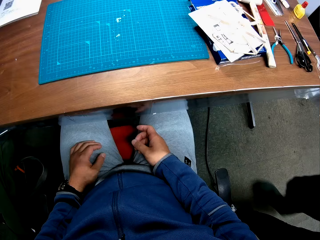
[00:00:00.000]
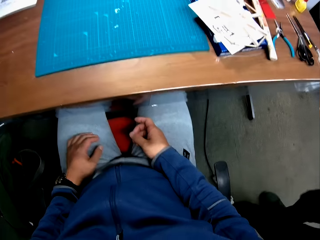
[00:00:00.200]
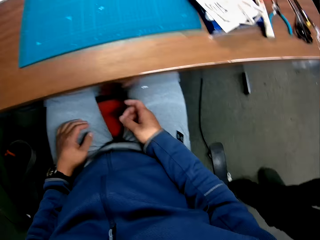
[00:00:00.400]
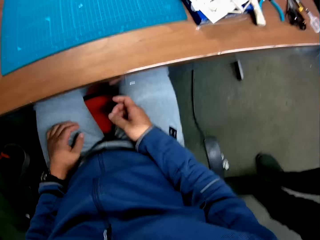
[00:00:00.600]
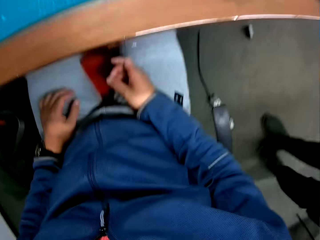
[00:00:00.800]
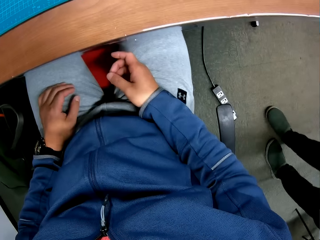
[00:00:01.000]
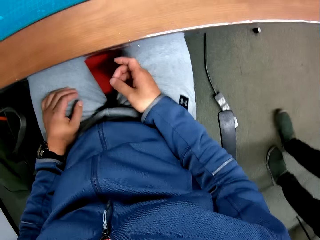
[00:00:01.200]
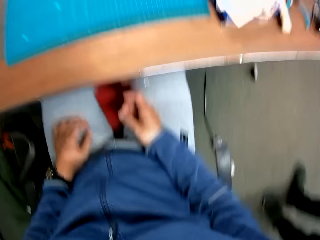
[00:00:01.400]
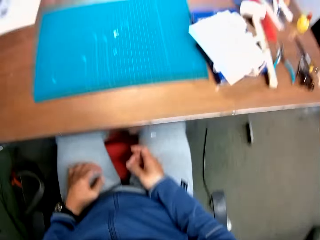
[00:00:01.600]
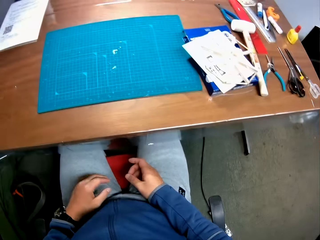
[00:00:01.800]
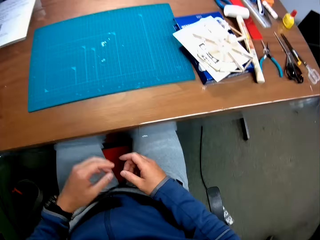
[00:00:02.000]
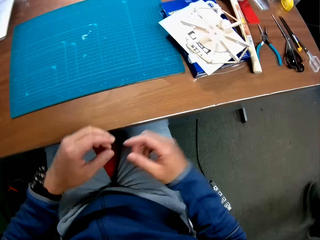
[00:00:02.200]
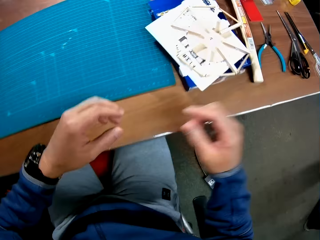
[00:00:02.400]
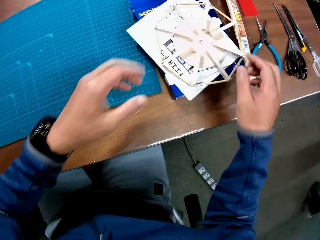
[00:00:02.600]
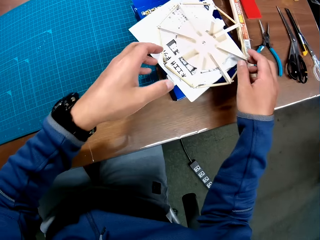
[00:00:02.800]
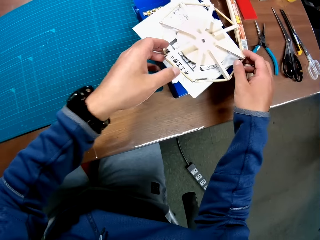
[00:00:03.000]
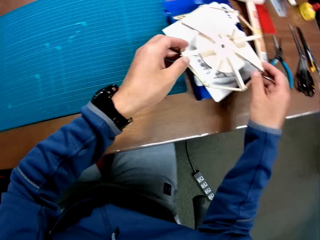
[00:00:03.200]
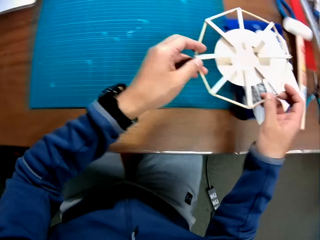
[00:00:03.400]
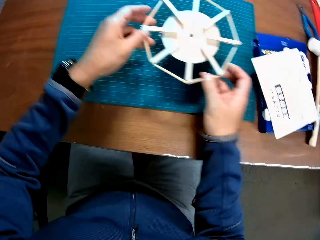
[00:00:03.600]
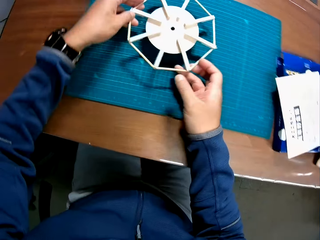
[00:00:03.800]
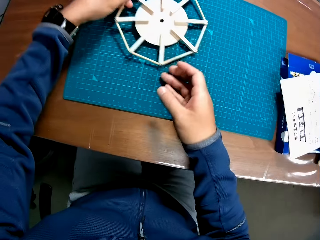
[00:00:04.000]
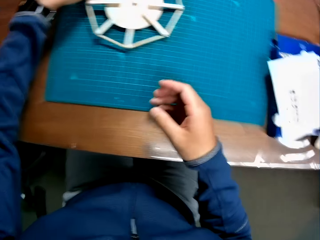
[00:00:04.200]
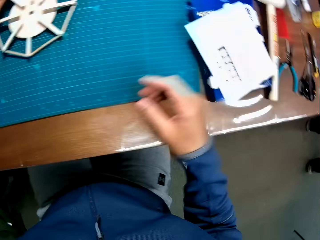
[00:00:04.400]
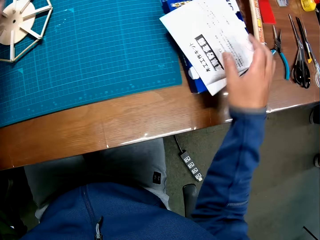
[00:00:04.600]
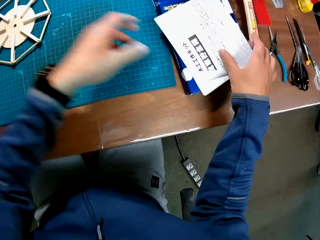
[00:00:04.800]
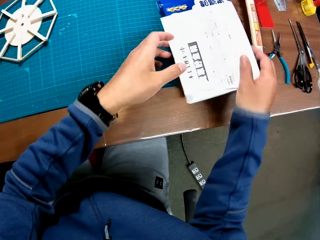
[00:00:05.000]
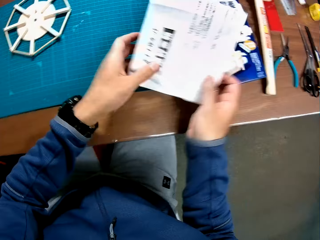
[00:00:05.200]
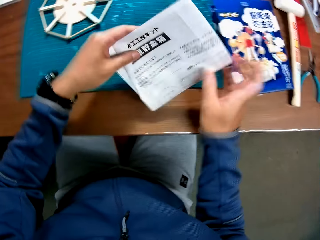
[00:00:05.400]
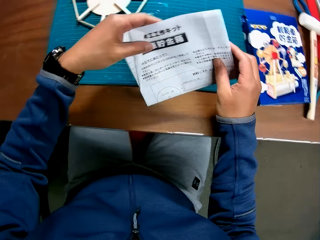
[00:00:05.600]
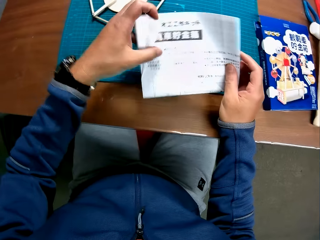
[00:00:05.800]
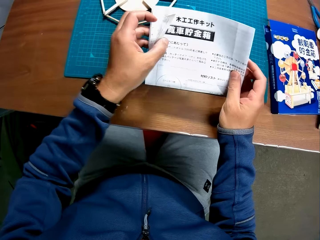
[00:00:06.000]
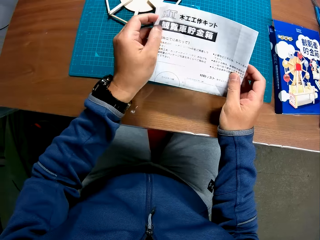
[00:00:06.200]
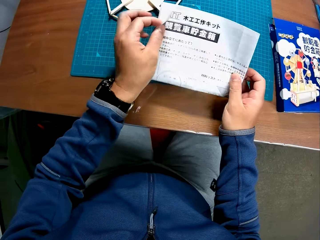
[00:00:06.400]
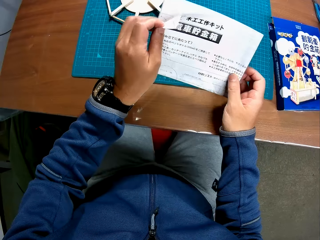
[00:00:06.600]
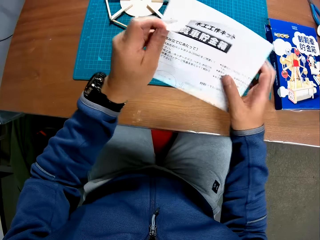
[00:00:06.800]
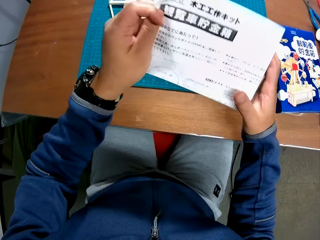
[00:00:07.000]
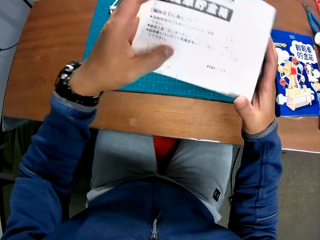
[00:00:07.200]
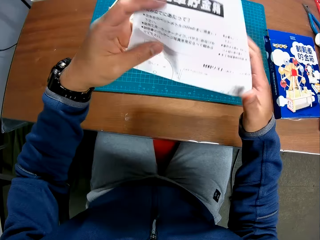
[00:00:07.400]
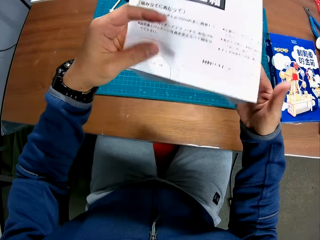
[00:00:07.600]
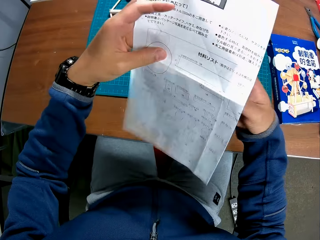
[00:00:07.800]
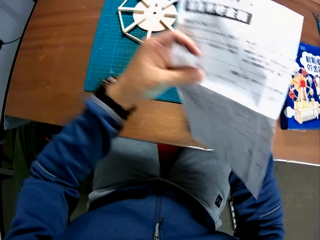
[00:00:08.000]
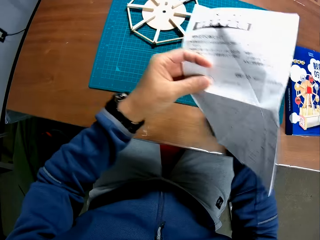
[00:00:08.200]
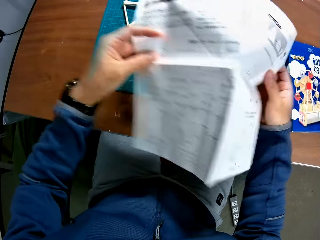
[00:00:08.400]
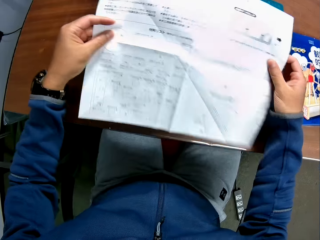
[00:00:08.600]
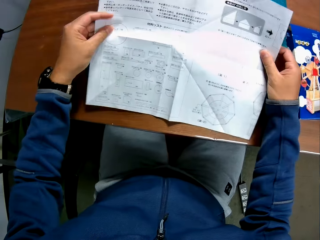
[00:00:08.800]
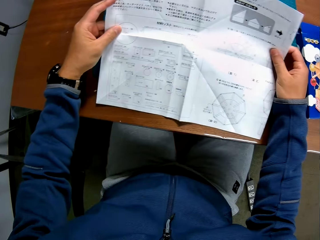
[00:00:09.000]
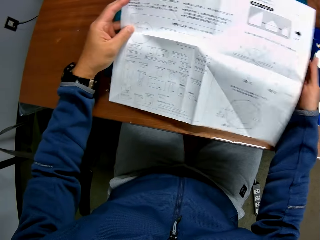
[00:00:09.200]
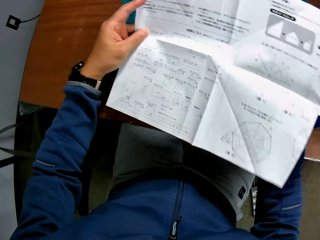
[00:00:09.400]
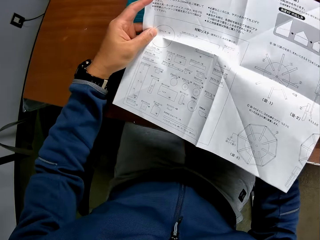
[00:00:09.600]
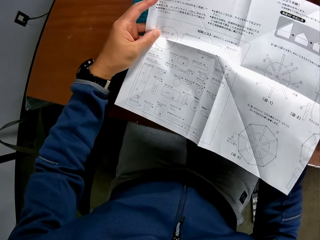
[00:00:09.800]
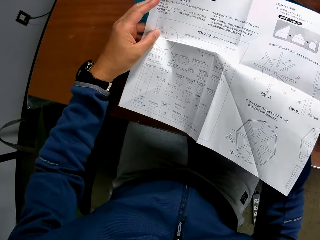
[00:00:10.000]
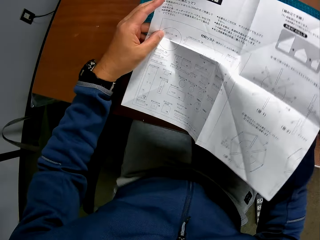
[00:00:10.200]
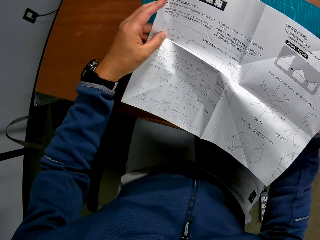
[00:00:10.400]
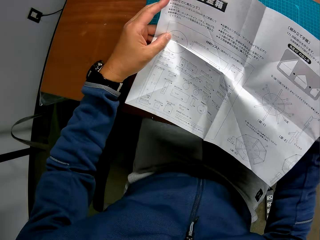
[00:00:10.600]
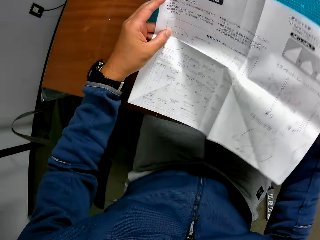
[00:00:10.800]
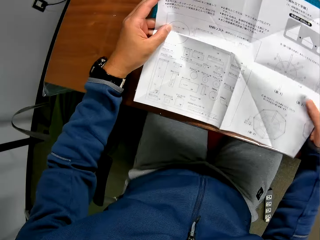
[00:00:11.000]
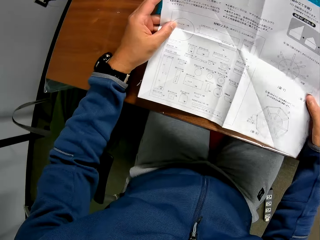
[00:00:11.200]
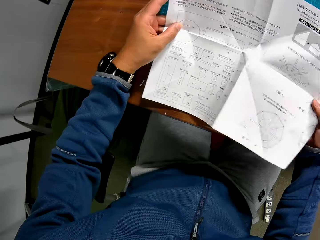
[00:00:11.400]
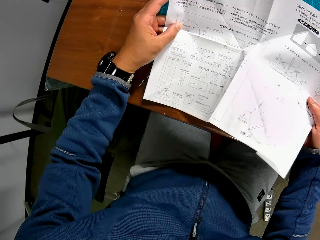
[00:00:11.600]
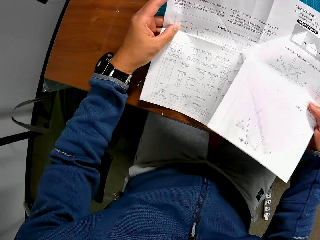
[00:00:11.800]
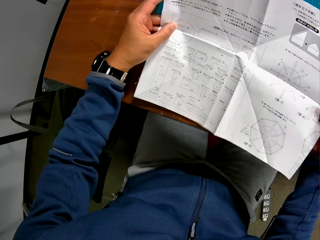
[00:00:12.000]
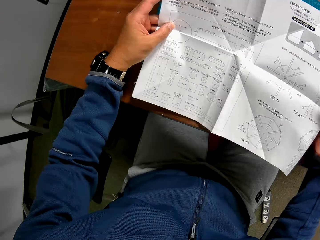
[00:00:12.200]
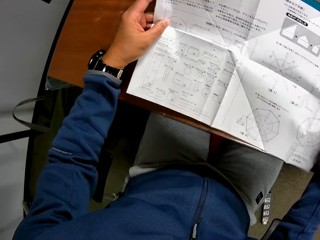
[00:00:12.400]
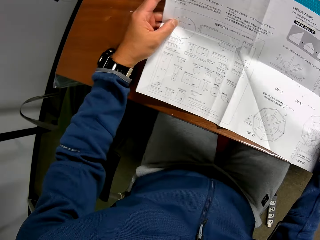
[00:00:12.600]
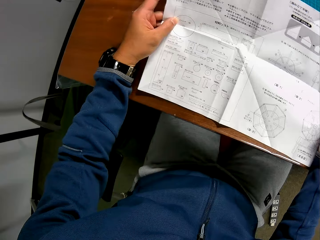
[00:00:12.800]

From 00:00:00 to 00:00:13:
The camera wearer holds a manual in his hands. He sits in front of a table on a chair. A man exits the room. The camera wearer picks up a wooden mechanical craft on the table with his hands. He places the wooden mechanical craft on the sheet. He picks up the manual on the table. He opens up the manual in his hand. He reads the manual.

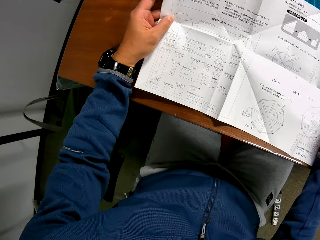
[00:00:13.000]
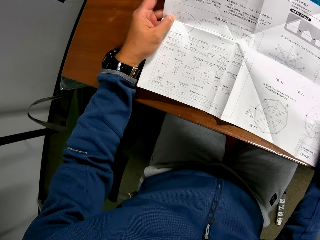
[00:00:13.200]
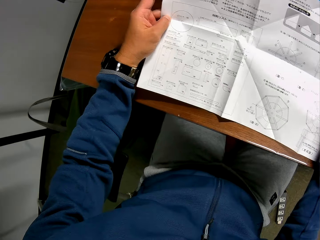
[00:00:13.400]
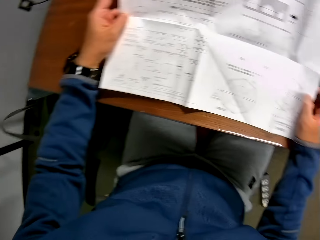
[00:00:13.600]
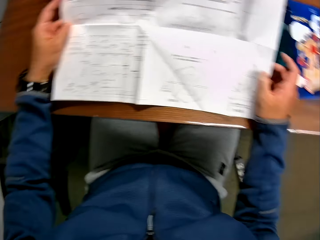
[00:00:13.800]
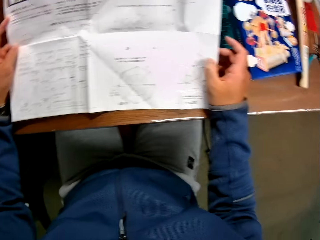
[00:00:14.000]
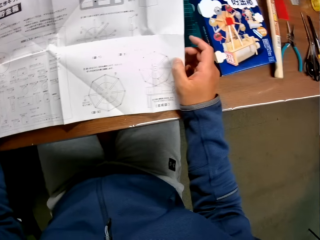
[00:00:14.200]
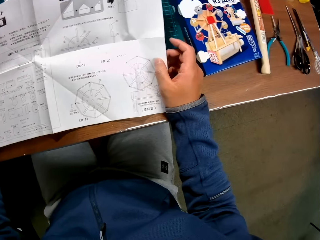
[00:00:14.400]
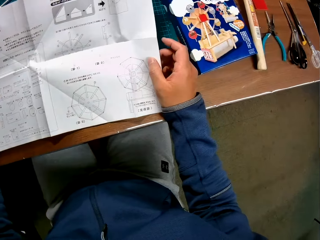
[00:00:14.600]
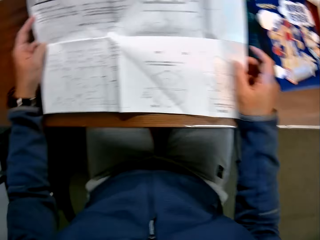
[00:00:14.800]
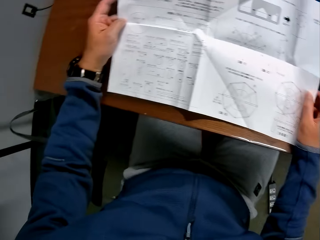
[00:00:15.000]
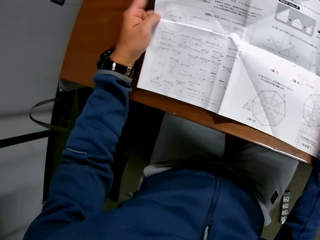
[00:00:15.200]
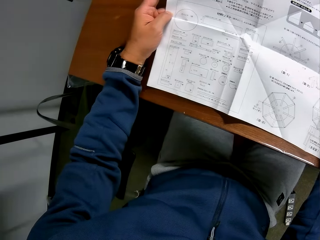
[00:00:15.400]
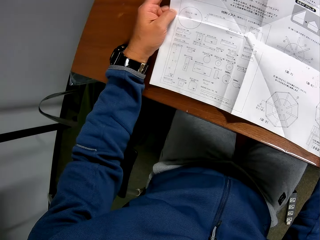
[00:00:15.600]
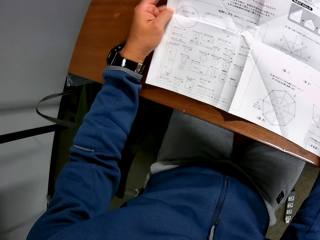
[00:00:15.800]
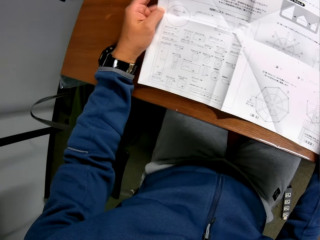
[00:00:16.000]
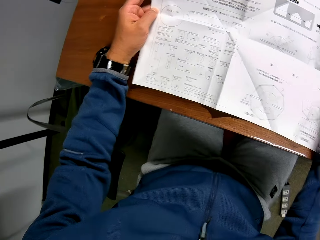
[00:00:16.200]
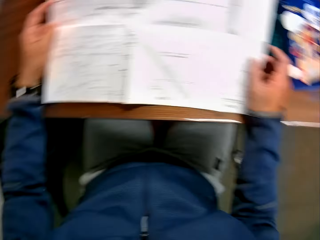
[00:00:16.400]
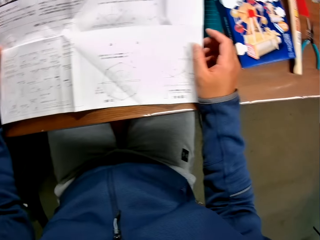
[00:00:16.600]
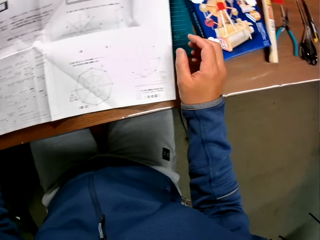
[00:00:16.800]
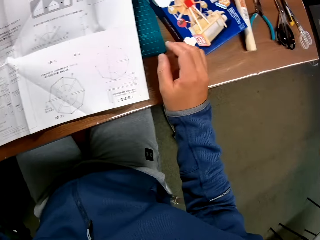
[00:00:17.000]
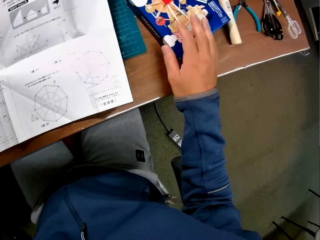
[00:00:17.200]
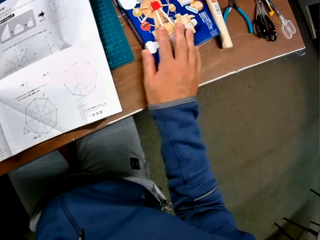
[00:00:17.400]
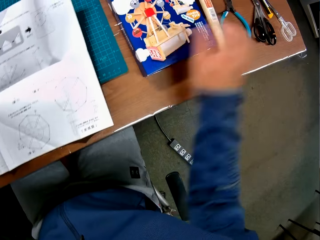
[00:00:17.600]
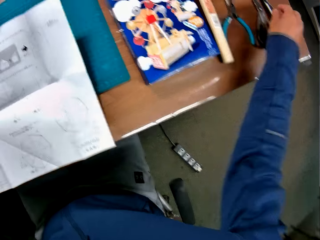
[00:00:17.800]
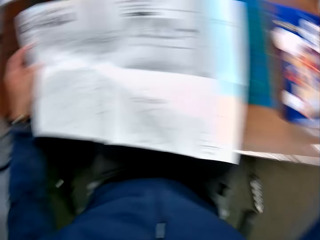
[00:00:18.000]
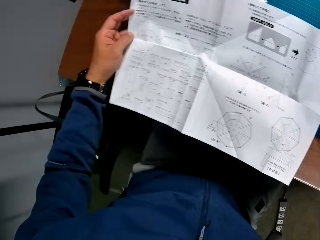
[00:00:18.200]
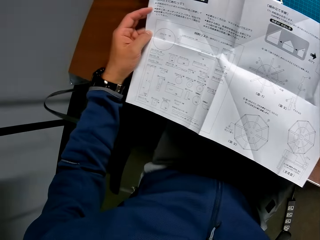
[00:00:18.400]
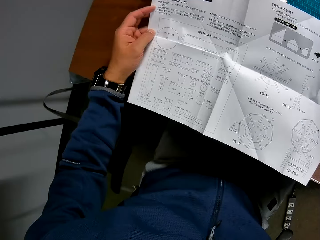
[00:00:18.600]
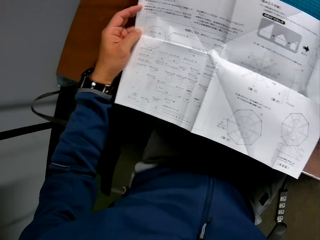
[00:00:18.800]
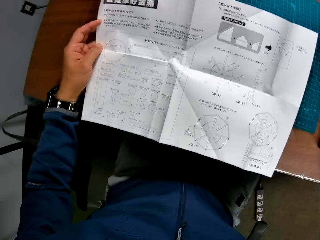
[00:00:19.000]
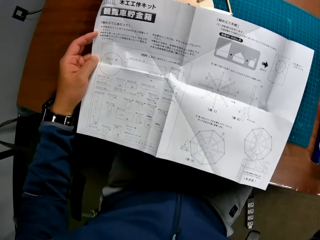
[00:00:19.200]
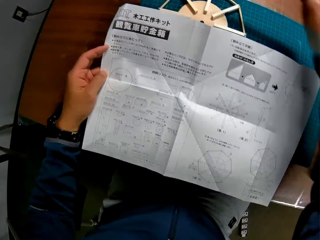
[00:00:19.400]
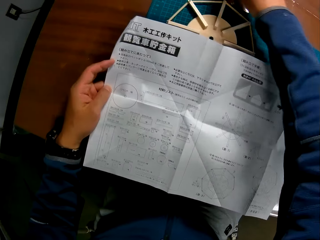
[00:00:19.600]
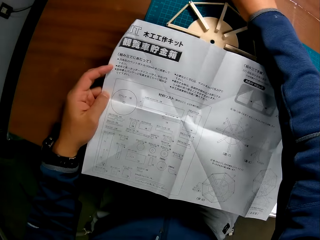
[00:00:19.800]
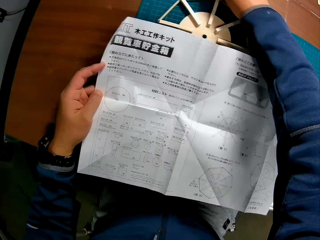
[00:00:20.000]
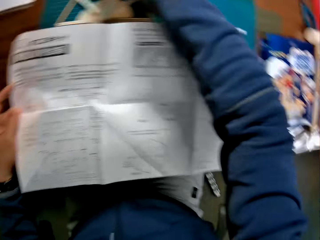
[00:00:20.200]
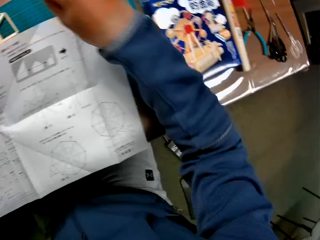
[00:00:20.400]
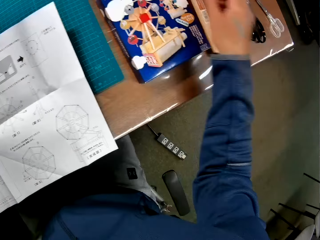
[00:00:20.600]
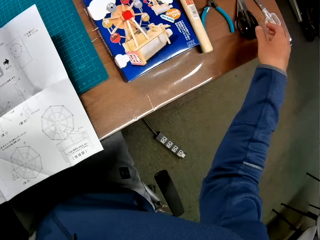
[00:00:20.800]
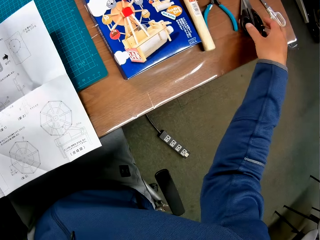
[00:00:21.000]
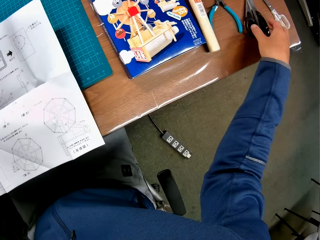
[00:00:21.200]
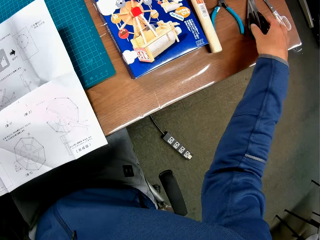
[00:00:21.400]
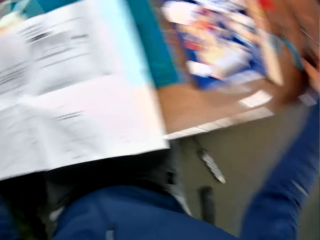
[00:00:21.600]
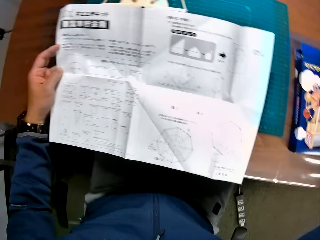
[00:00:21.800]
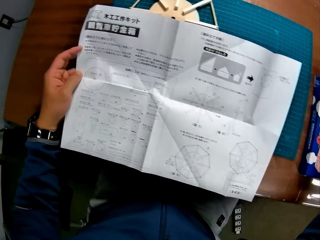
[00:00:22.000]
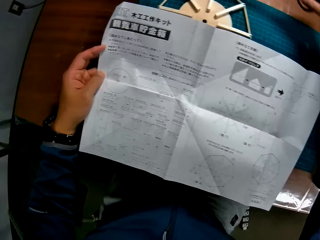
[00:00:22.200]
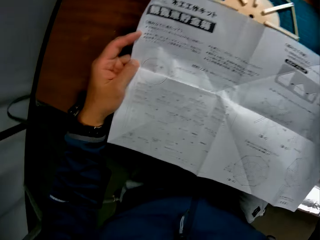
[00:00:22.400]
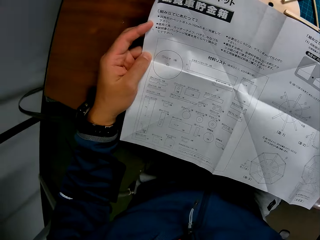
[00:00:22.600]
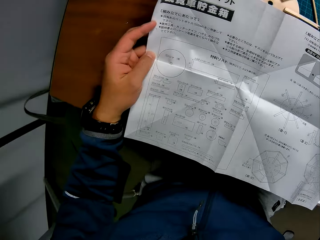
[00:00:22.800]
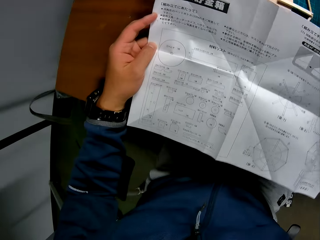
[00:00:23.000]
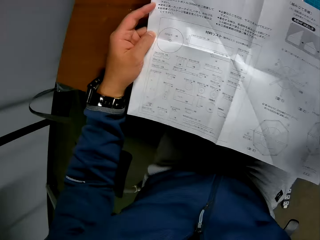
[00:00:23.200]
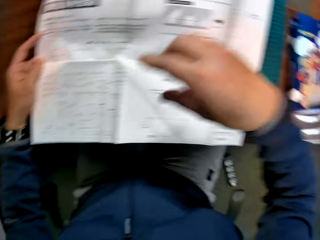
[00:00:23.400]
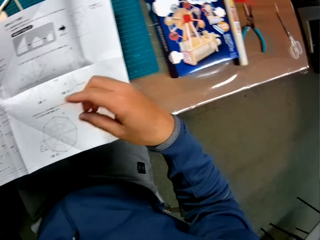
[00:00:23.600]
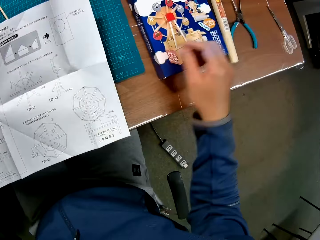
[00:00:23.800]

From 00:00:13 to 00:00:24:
The camera wearer reads from the manual in his hand. He adjusts the box. He picks up an object. He puts the object down. He picks up a pair of scissors on the table. He puts the scissors down.
